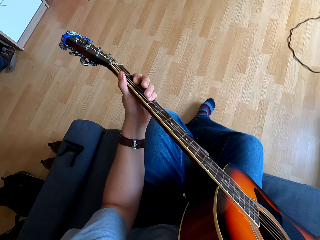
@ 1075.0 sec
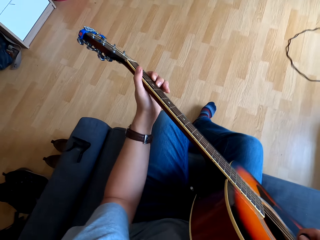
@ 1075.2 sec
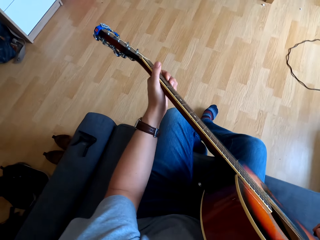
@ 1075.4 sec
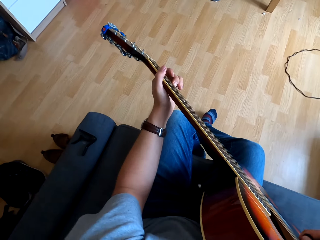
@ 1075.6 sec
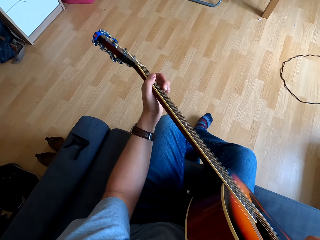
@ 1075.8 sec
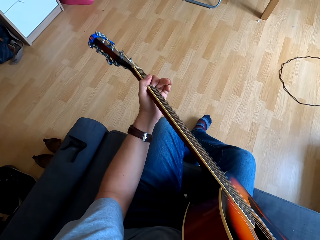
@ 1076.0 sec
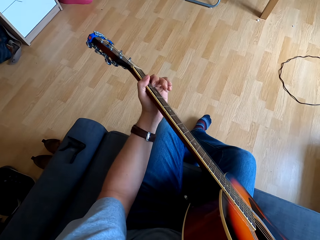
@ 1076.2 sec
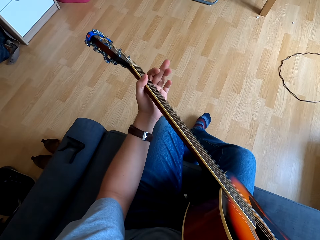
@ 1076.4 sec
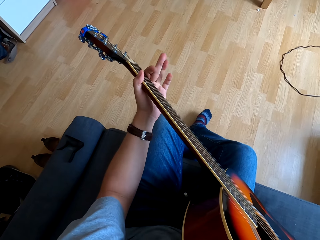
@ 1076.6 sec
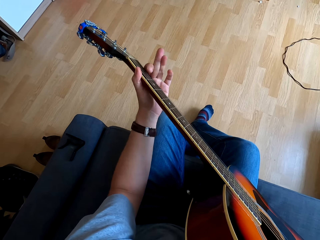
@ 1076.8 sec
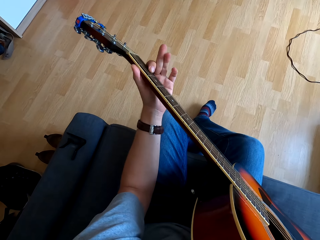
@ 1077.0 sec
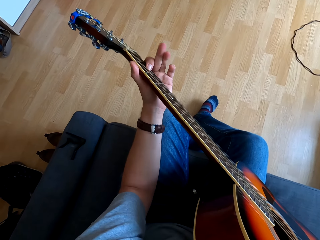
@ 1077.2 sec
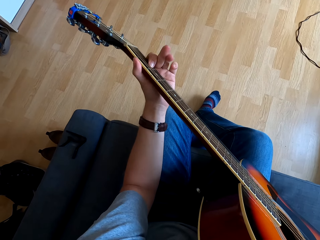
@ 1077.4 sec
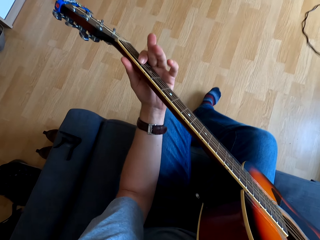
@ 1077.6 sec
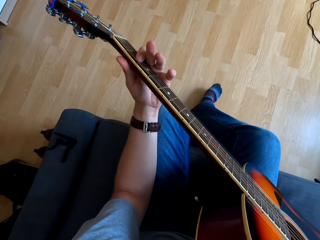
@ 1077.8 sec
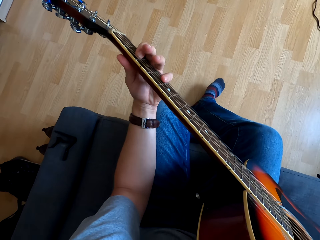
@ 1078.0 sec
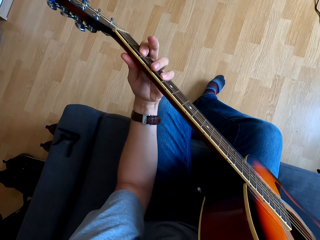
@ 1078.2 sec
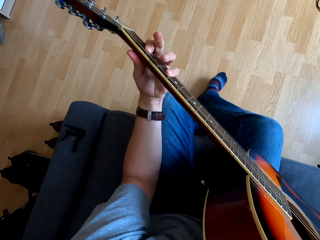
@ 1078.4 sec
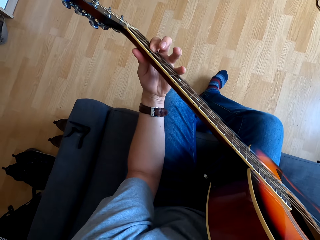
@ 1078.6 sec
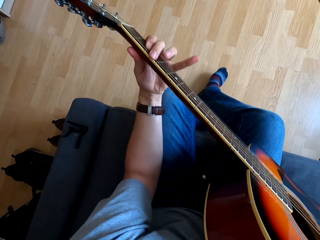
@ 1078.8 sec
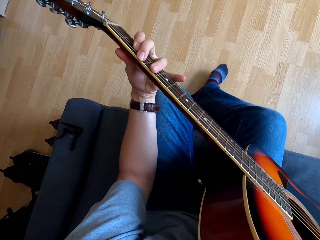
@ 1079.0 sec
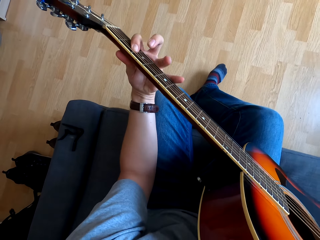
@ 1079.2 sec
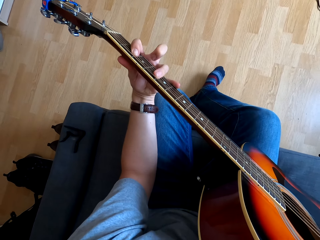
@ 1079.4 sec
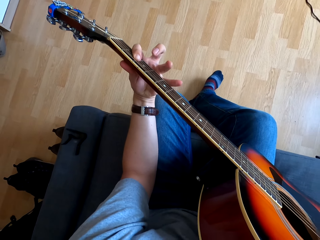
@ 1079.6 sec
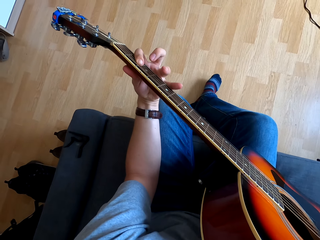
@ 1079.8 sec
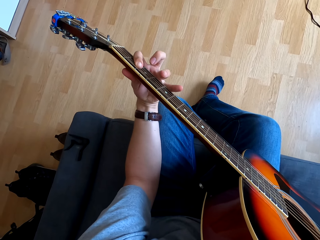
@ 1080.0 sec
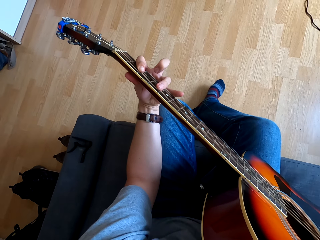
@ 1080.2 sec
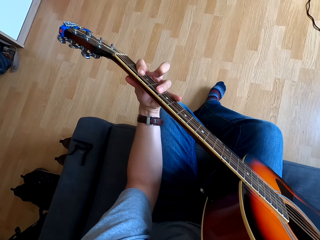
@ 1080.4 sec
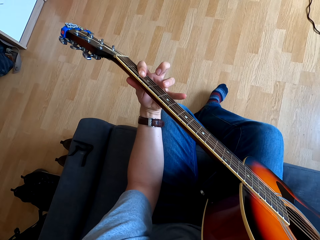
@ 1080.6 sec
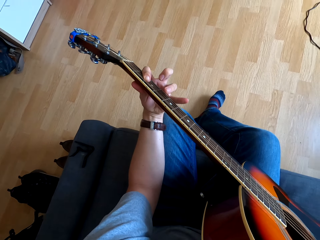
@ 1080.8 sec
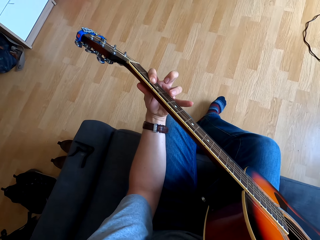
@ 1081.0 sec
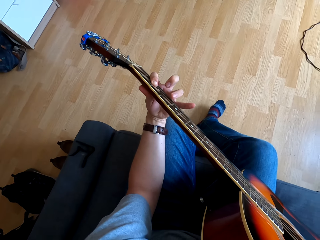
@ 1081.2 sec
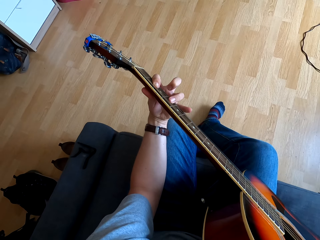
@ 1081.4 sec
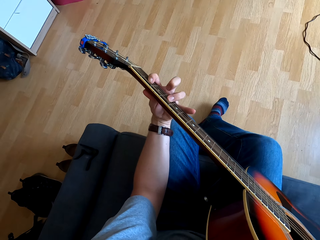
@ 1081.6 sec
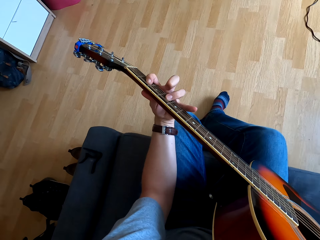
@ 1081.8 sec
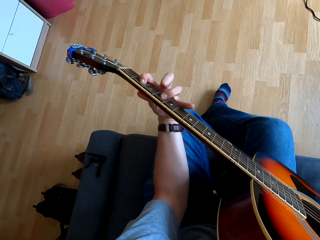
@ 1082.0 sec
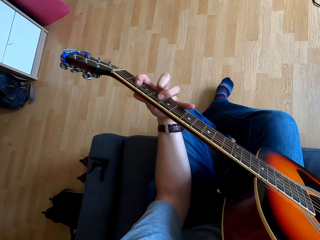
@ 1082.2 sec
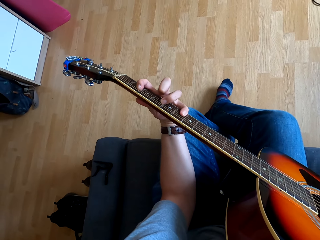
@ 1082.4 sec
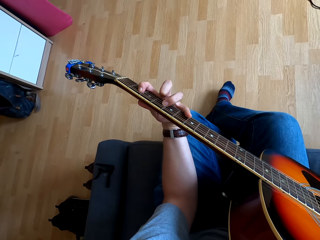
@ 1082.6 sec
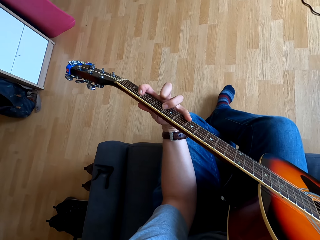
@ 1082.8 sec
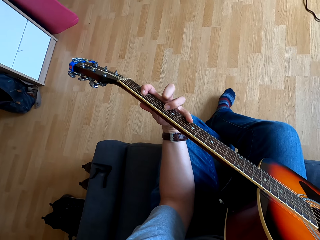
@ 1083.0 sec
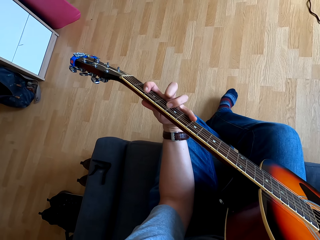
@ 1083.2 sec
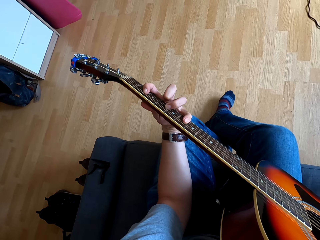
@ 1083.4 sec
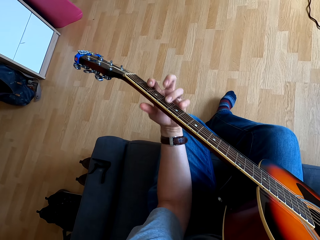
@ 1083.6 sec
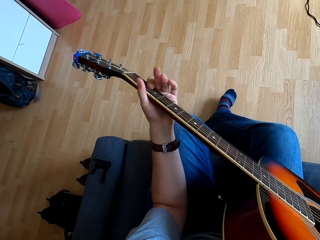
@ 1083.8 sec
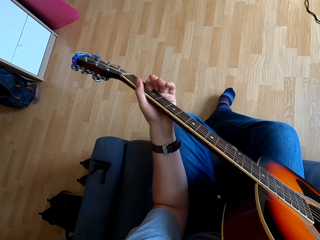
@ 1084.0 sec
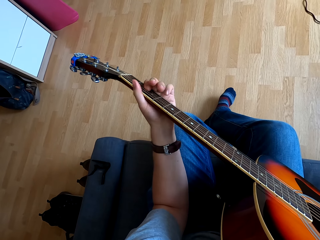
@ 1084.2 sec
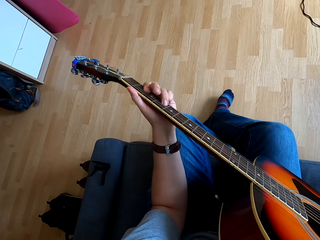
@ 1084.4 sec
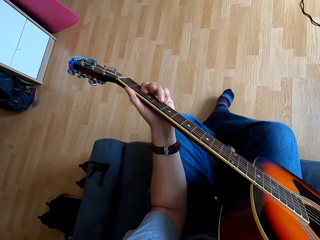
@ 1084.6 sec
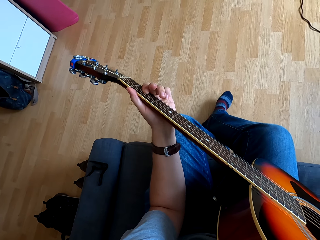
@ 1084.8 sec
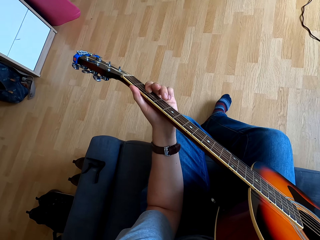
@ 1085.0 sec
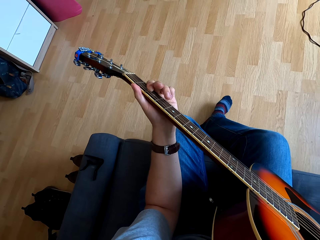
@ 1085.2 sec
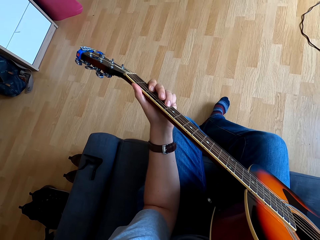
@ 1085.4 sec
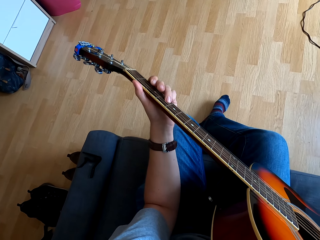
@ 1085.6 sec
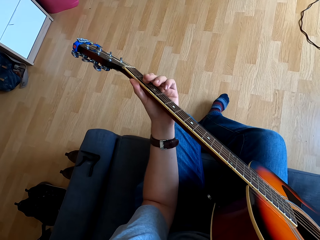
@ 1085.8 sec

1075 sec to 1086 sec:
The camera wearer moves his left hand on the guitar. He moves his left hand on the guitar repeatedly.

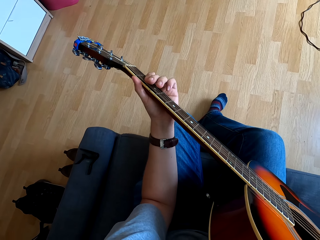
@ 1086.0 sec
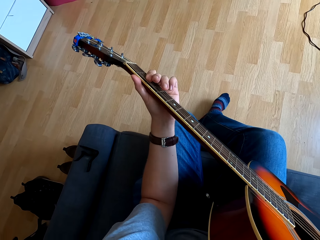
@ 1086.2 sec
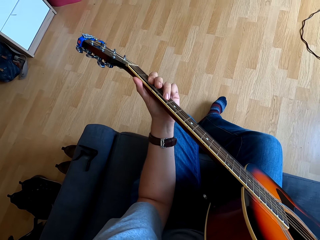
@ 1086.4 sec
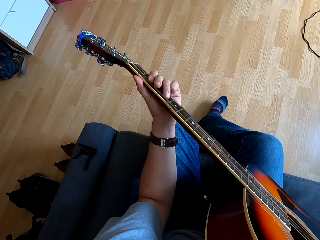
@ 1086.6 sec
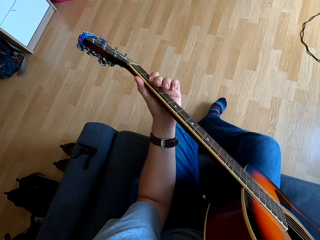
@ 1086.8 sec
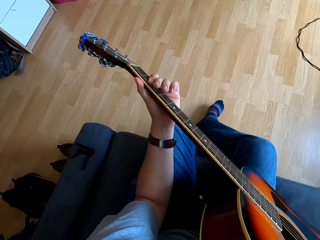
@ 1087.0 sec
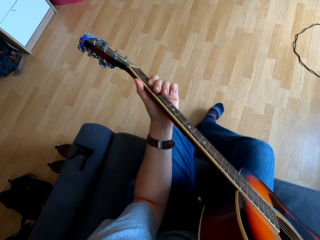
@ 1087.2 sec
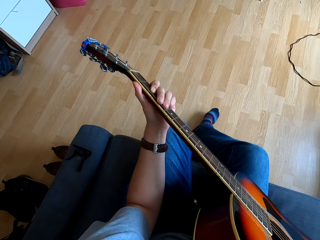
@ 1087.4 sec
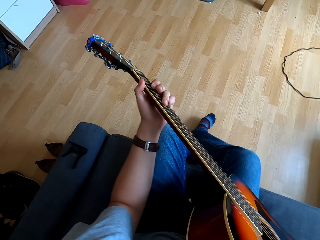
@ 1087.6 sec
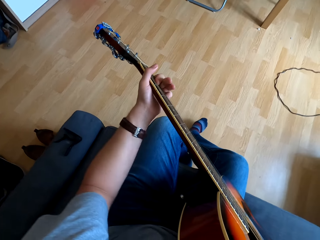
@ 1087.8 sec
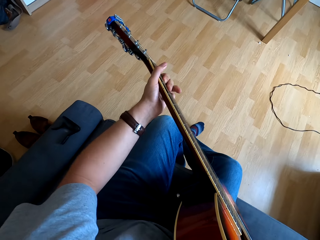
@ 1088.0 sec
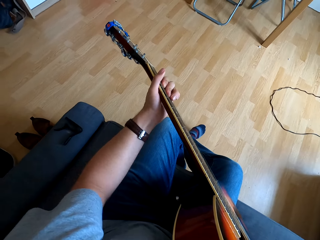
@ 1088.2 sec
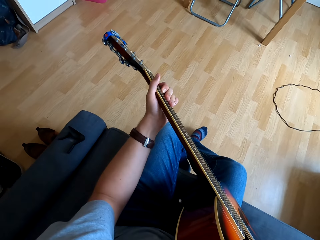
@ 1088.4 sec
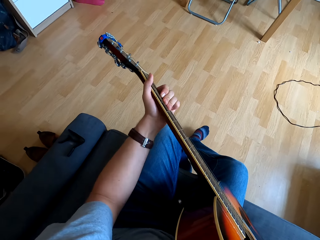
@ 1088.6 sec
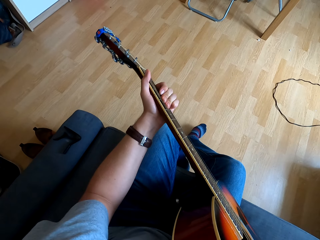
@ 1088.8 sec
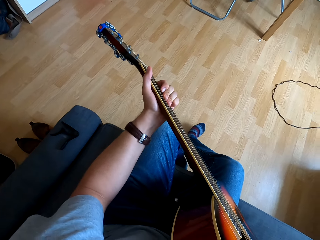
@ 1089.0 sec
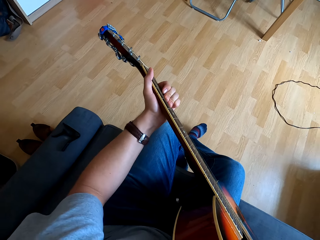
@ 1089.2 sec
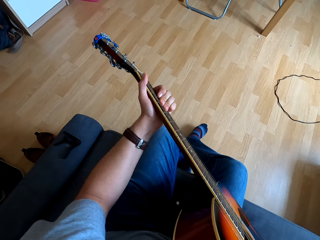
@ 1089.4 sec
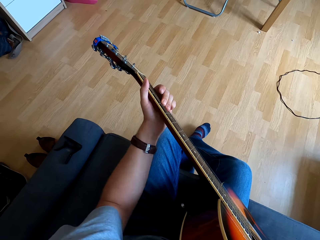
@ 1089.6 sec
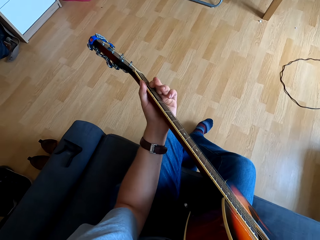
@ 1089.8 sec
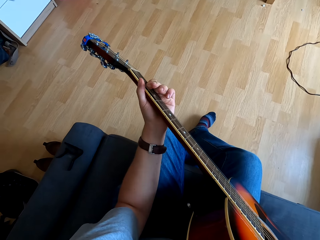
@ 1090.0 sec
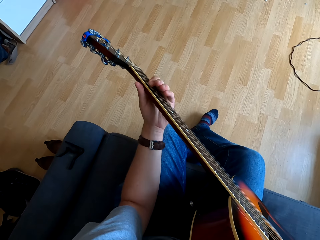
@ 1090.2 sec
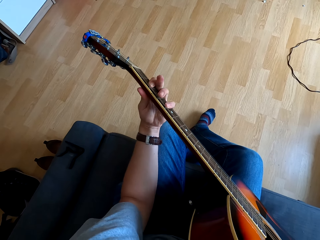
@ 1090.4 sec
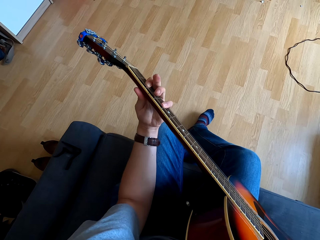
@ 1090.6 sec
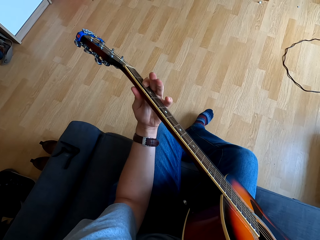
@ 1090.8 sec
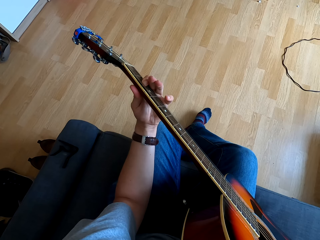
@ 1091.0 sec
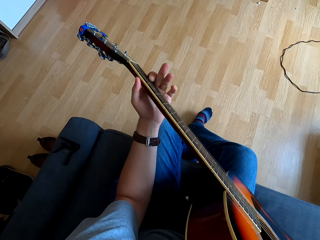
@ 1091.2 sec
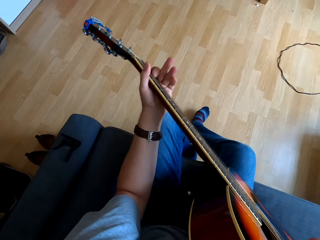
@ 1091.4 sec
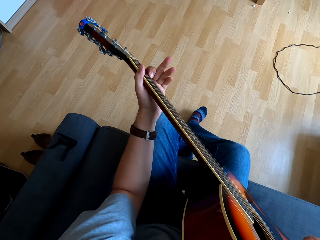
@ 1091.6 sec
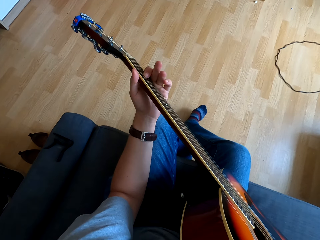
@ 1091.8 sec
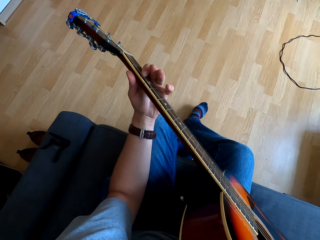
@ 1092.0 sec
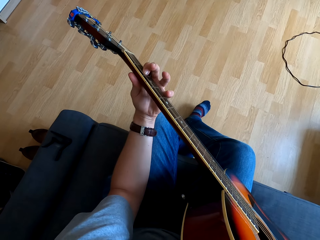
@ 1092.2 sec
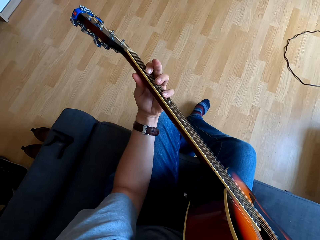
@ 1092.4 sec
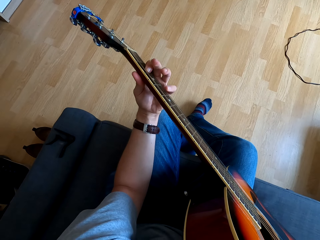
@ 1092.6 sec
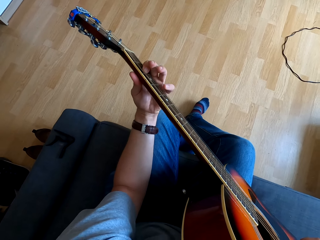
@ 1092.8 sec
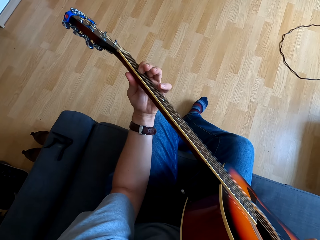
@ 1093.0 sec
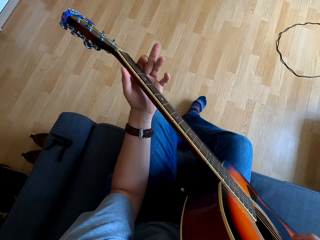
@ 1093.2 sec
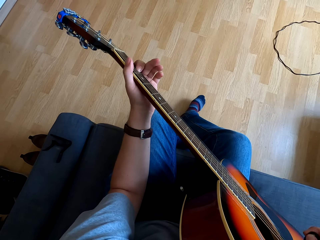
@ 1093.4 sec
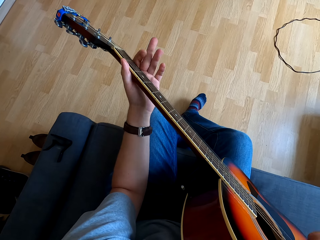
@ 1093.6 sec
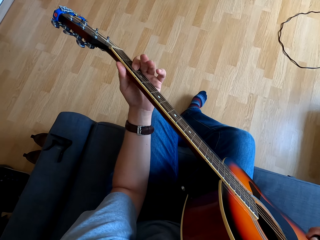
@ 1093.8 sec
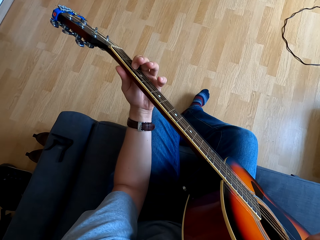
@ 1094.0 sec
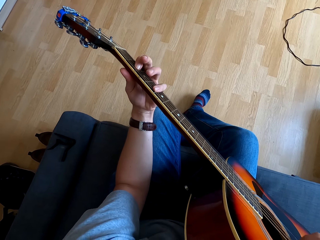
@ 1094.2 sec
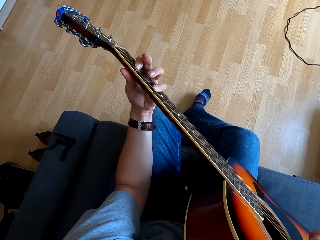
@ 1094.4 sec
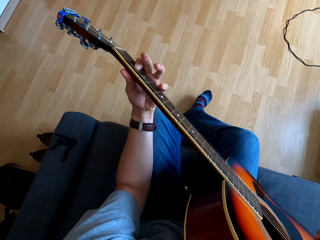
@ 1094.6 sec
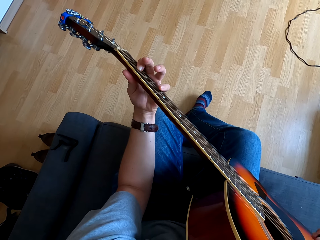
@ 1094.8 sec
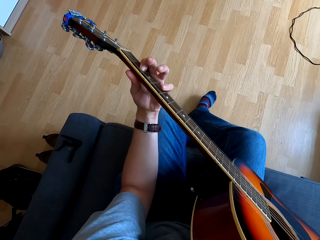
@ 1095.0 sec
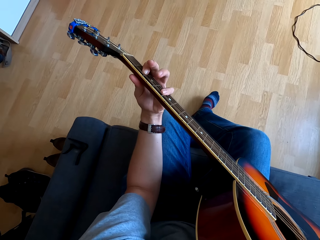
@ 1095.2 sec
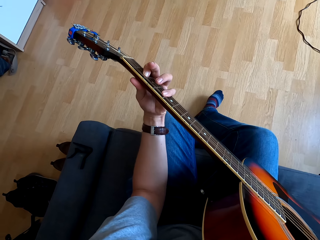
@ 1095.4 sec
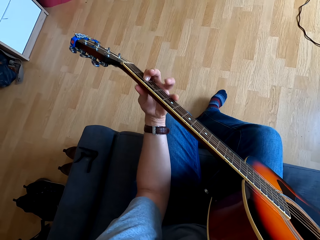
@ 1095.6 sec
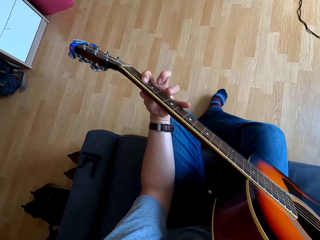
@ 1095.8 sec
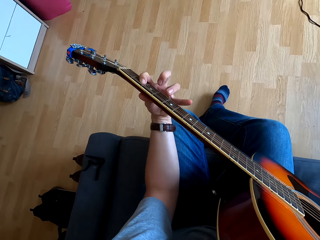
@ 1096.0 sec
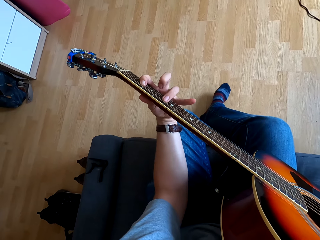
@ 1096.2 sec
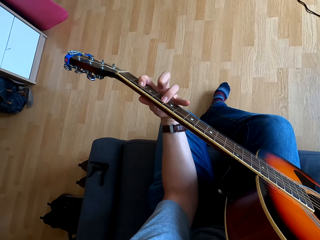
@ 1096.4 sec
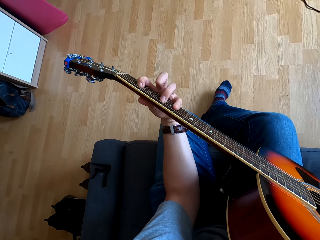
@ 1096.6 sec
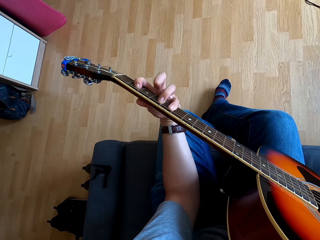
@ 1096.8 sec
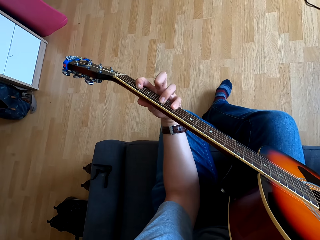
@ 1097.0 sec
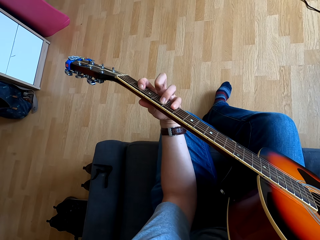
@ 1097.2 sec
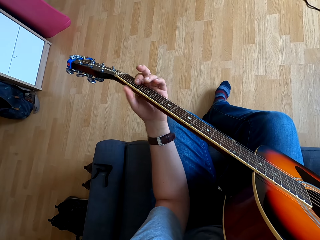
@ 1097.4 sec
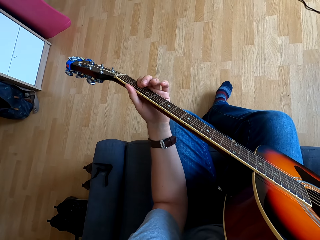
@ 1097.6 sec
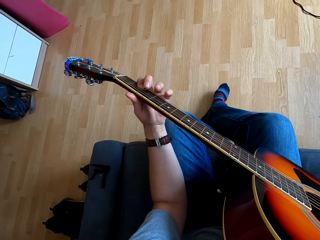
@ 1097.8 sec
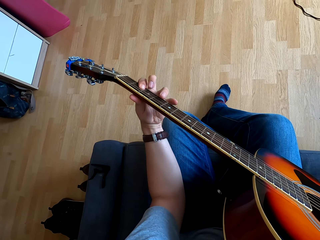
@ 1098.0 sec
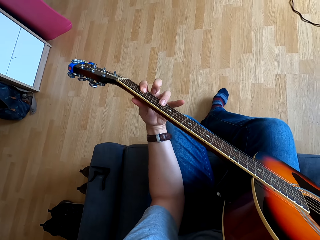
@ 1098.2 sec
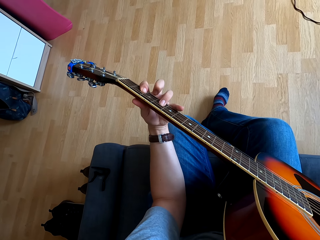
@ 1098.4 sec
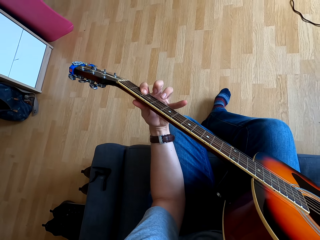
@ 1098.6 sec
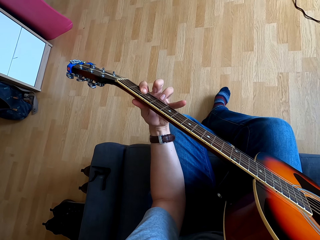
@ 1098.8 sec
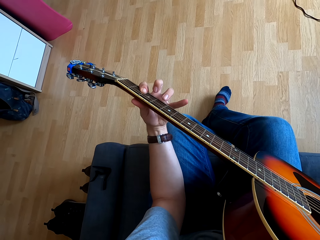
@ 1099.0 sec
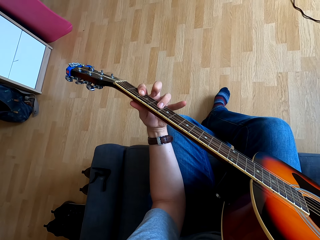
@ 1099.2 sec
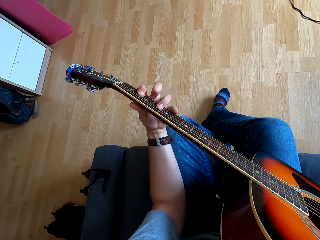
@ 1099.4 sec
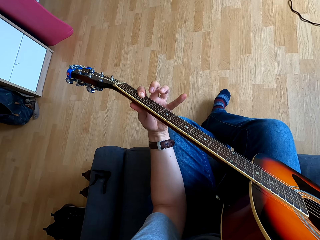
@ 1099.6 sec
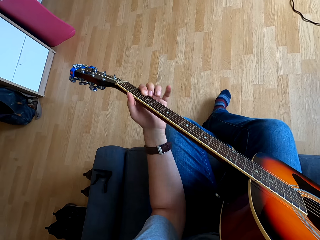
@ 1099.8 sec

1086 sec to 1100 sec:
The camera wearer moves his left hand on the guitar. He moves his left hand on the guitar repeatedly.
